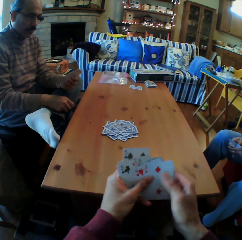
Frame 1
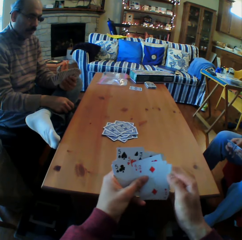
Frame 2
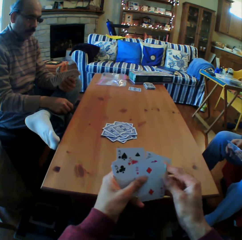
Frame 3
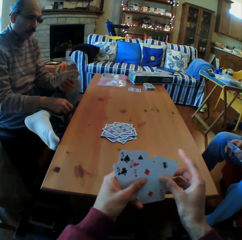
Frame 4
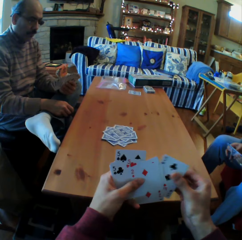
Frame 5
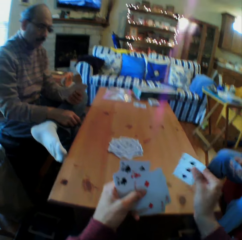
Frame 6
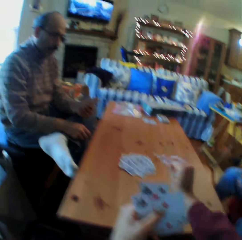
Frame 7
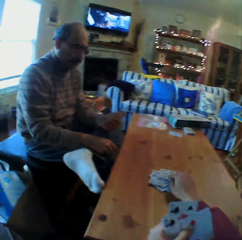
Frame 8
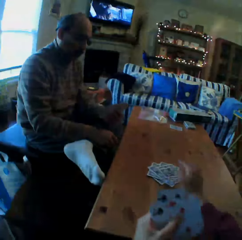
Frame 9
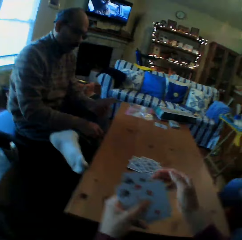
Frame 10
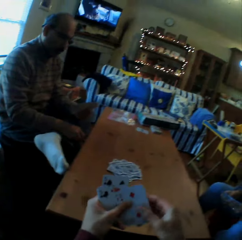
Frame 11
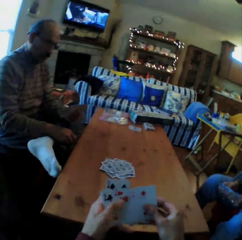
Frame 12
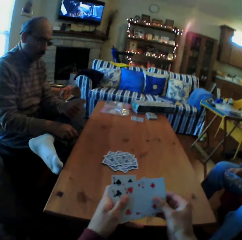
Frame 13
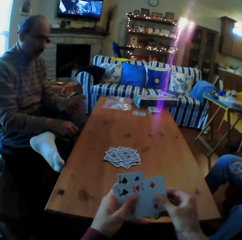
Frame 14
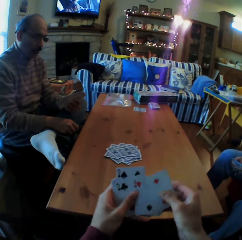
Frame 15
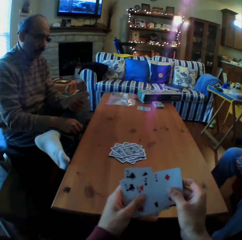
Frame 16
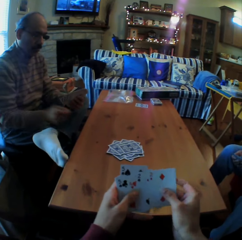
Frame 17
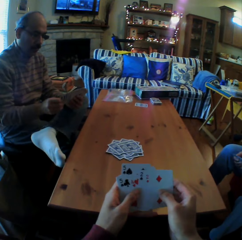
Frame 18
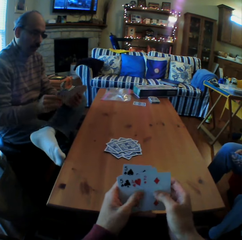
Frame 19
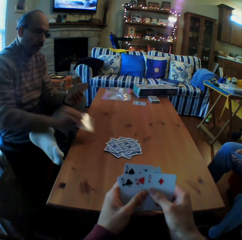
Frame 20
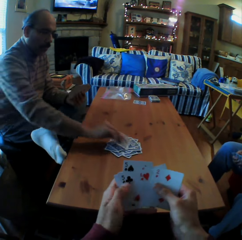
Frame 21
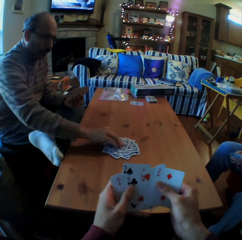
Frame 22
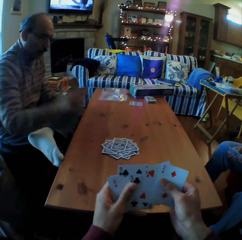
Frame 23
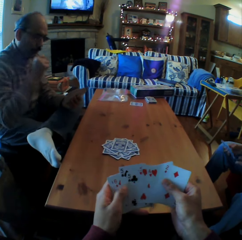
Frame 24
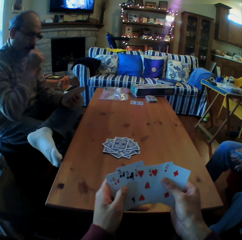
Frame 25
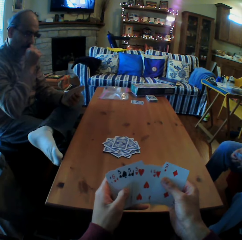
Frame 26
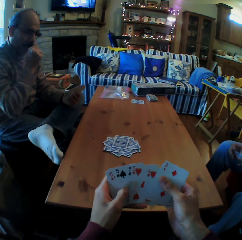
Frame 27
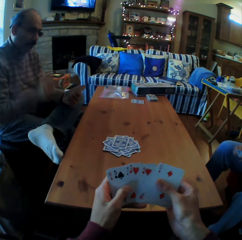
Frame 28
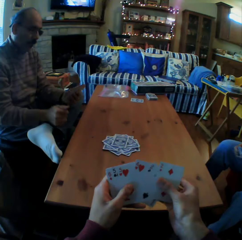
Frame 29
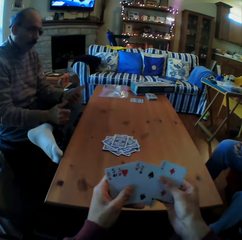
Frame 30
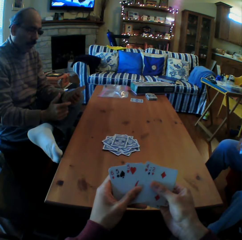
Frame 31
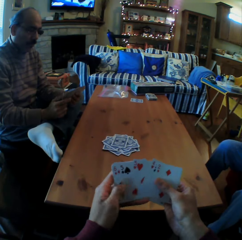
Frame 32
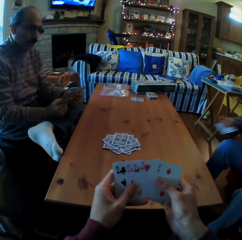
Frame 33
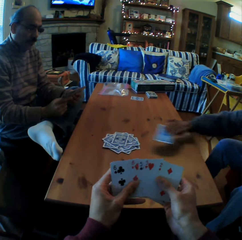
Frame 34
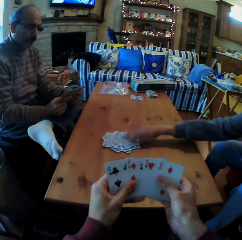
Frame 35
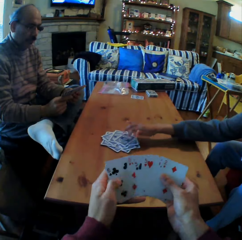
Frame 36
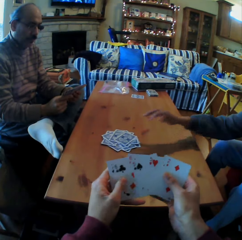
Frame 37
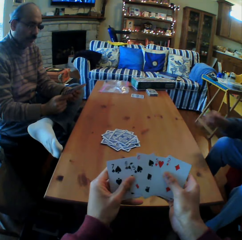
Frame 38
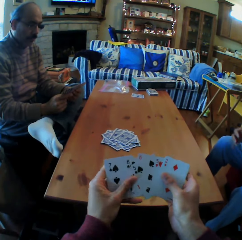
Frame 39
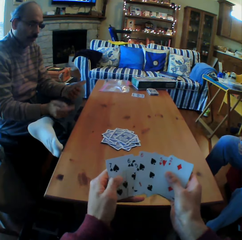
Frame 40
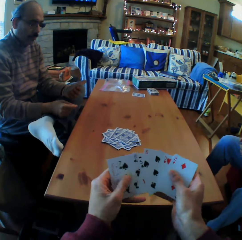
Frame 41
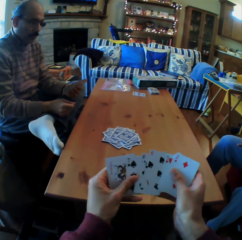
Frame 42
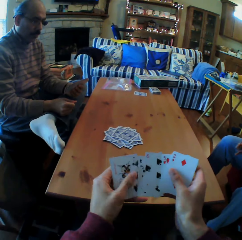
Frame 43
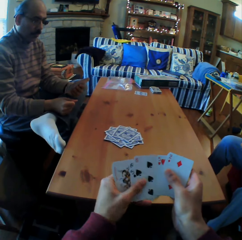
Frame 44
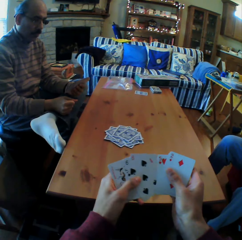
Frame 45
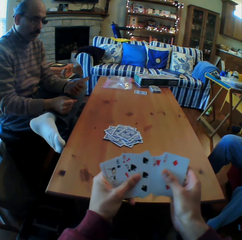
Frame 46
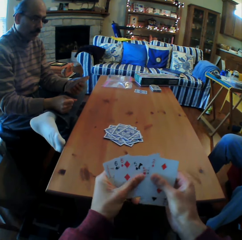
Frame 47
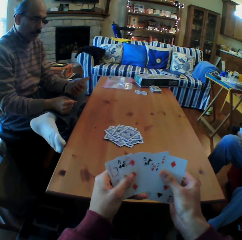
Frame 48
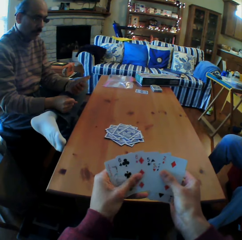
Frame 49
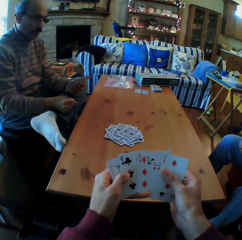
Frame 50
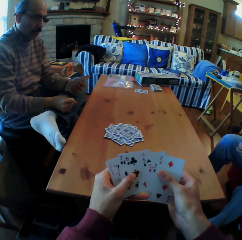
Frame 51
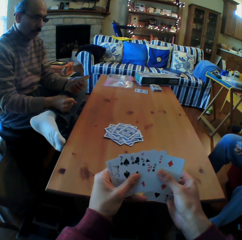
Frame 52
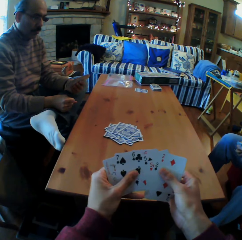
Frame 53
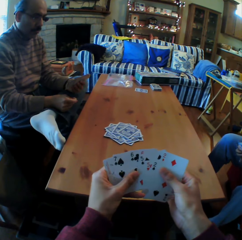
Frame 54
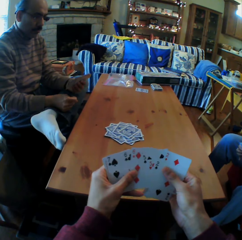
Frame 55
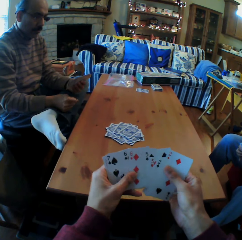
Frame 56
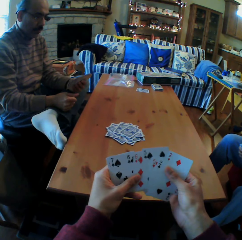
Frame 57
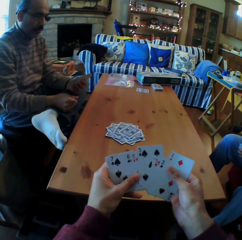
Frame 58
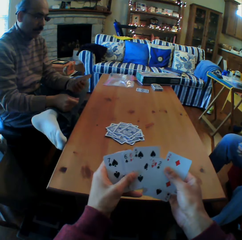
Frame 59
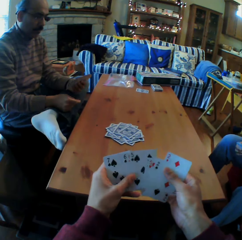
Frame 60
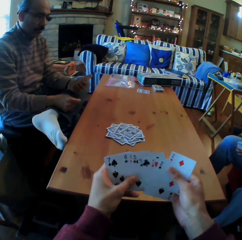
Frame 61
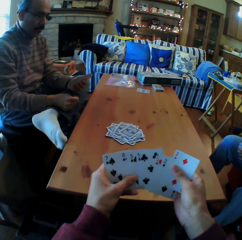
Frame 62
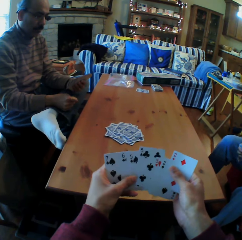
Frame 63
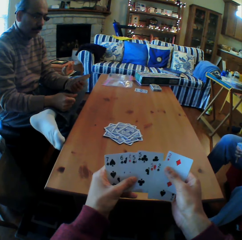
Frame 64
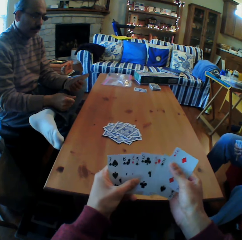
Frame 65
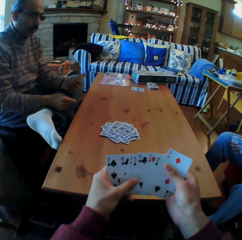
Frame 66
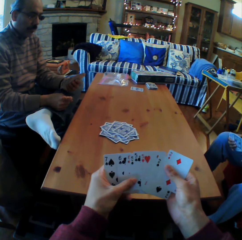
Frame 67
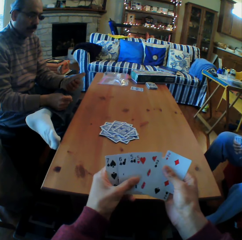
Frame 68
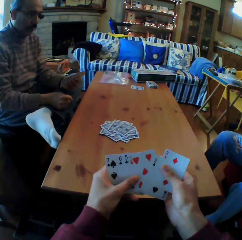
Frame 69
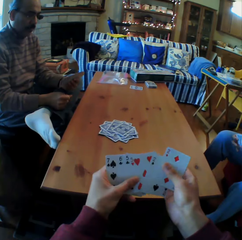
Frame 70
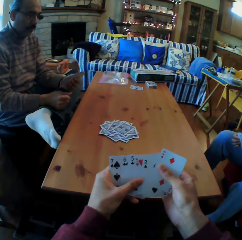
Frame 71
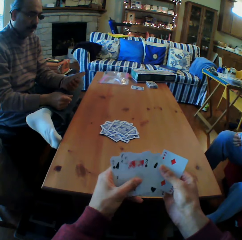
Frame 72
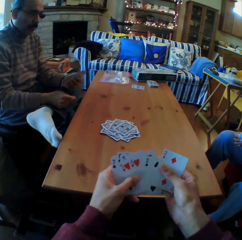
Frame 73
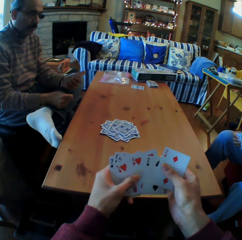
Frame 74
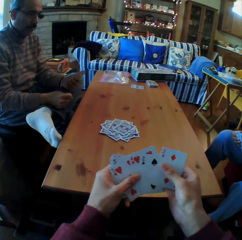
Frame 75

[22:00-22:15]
The camera wearer puts the card on the table. They look at the cards. A man puts the cards on the table. A woman puts the card on the table. The camera wearer looks at the cards. They move the cards.

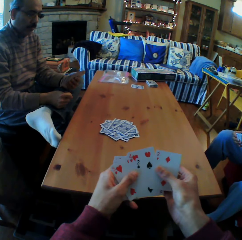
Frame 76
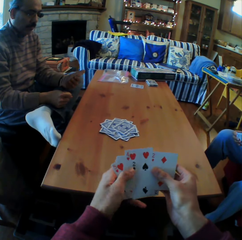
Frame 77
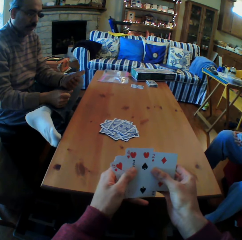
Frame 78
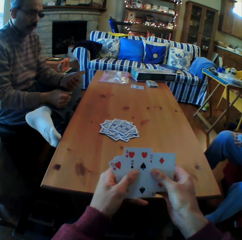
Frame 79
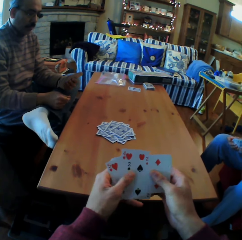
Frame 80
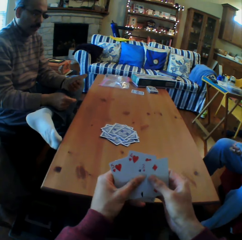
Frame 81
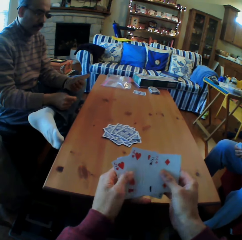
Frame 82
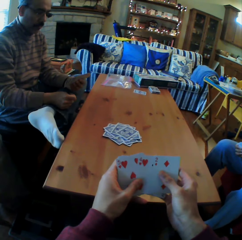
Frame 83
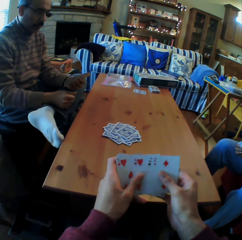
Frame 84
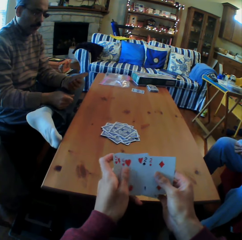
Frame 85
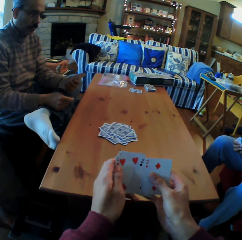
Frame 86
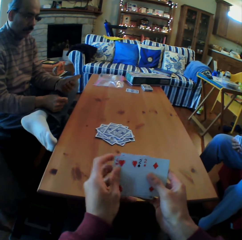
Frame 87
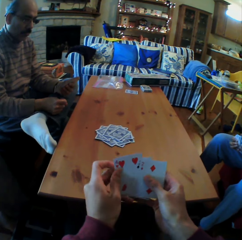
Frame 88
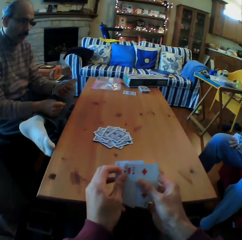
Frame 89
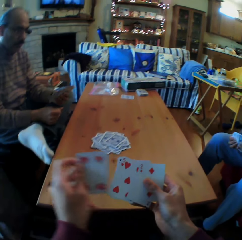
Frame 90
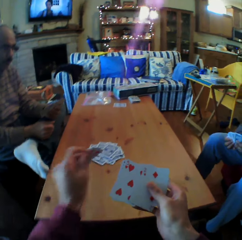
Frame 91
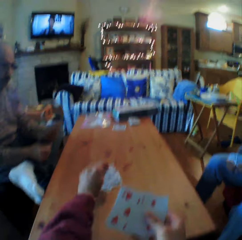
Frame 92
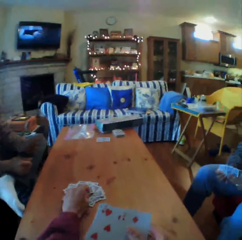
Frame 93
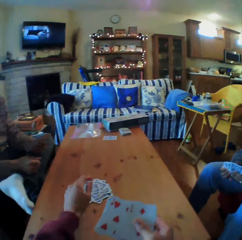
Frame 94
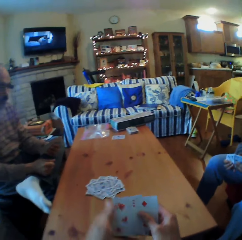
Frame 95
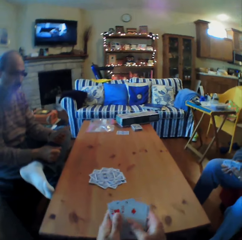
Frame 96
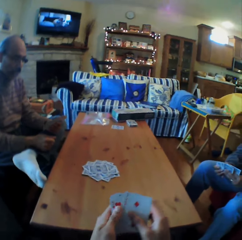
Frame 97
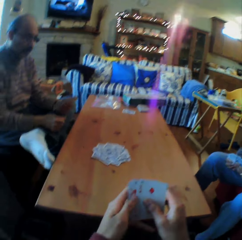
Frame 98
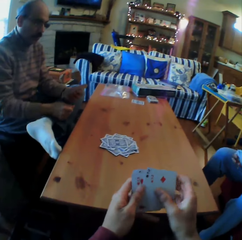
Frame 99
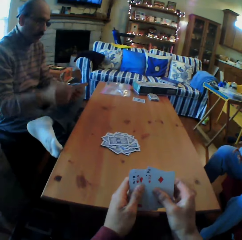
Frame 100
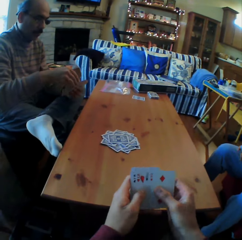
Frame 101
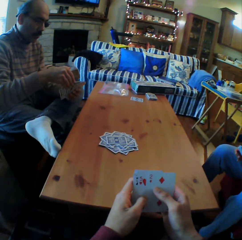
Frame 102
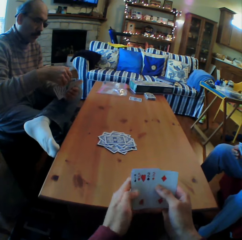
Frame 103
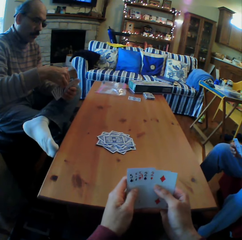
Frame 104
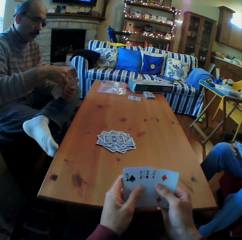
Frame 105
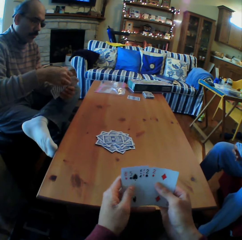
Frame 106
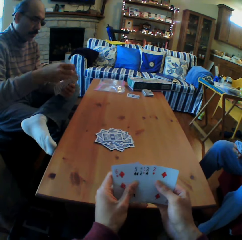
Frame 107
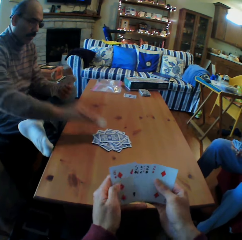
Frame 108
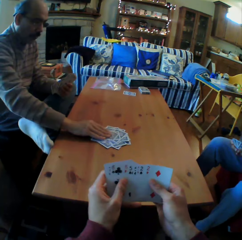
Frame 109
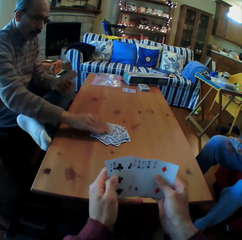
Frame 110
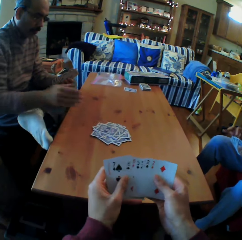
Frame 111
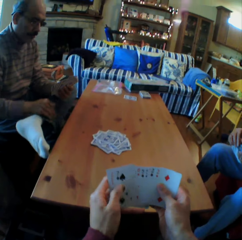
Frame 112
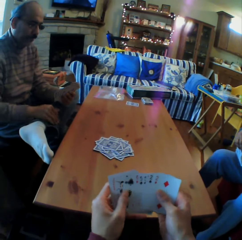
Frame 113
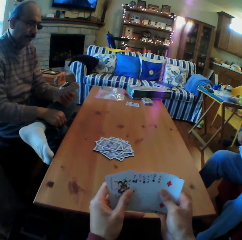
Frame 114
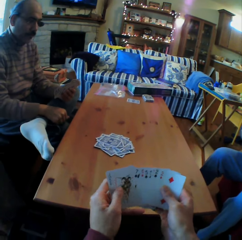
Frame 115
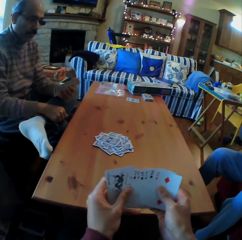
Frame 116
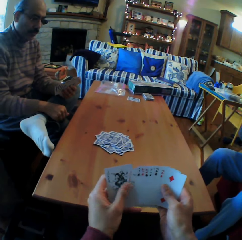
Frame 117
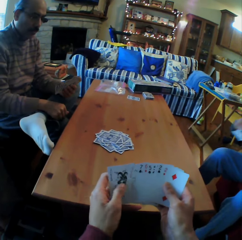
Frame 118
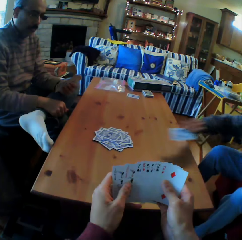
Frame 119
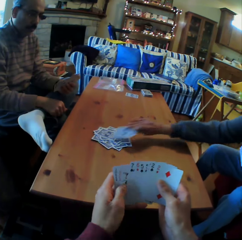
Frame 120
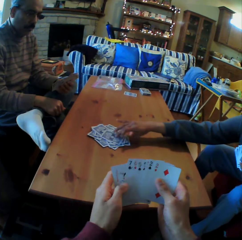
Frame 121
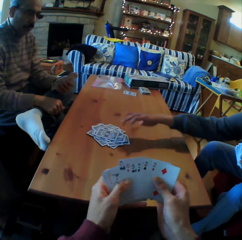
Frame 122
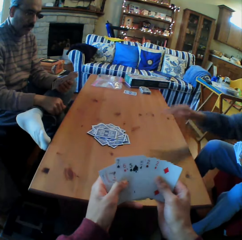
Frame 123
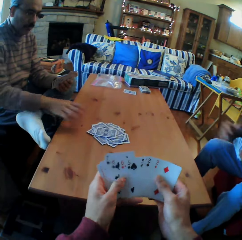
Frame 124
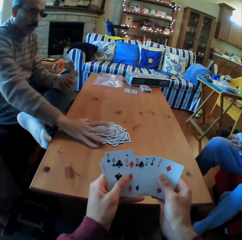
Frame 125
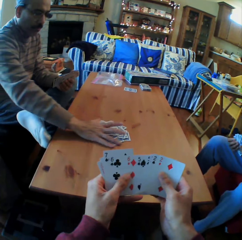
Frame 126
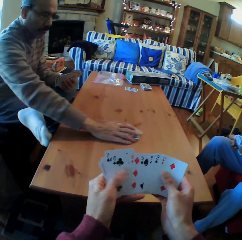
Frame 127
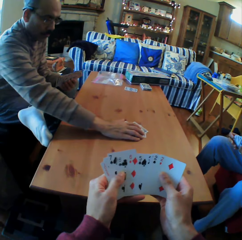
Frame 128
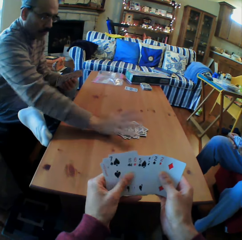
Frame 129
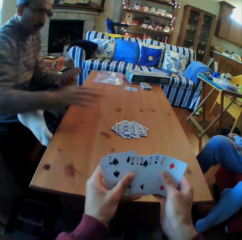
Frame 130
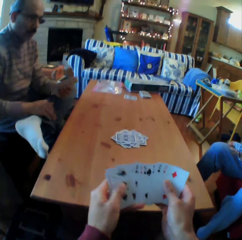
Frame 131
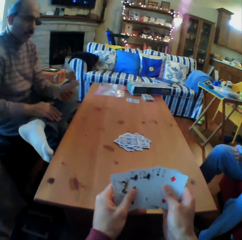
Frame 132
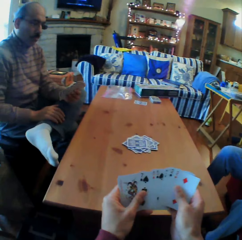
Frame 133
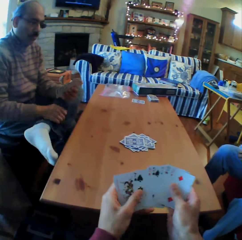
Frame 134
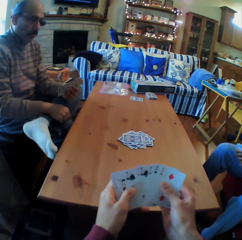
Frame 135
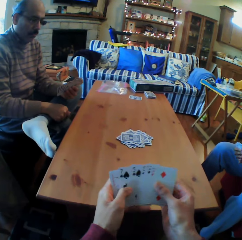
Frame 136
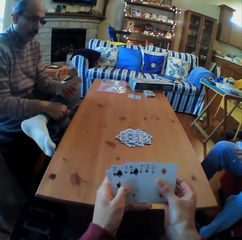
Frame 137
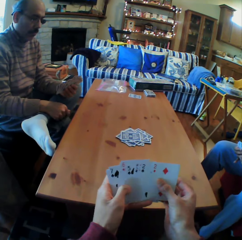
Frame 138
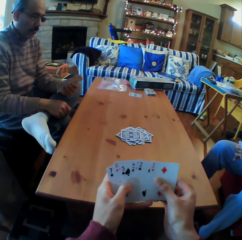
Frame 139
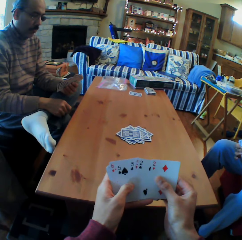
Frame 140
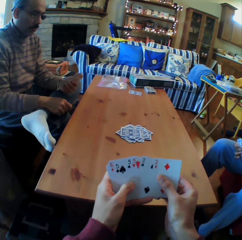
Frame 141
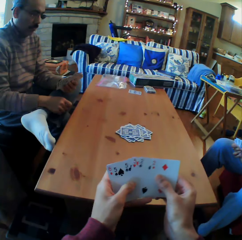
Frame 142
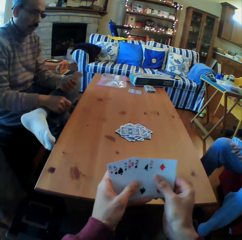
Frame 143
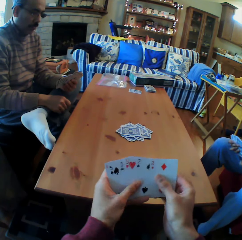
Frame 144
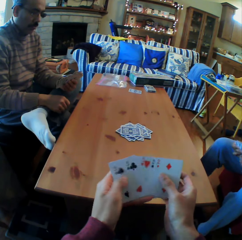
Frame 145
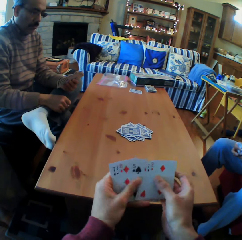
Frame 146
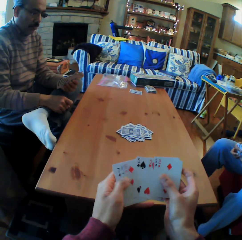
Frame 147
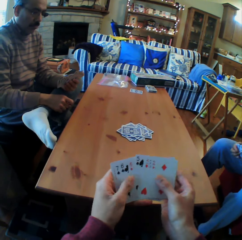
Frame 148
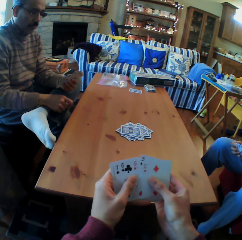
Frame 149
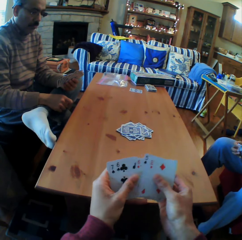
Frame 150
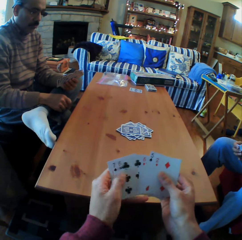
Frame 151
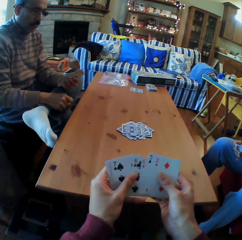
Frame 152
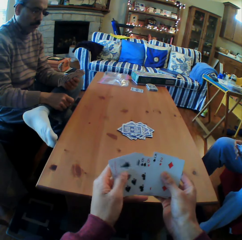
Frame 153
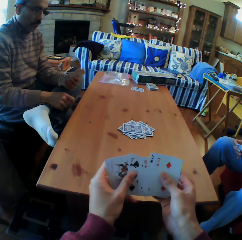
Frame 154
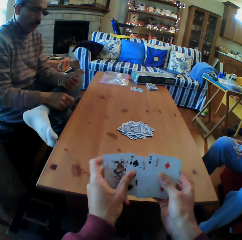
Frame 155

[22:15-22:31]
The camera wearer looks at the cards. They put the card on the table. A man puts the card on the table. A woman puts the card on the table. The camera wearer looks at the cards.
